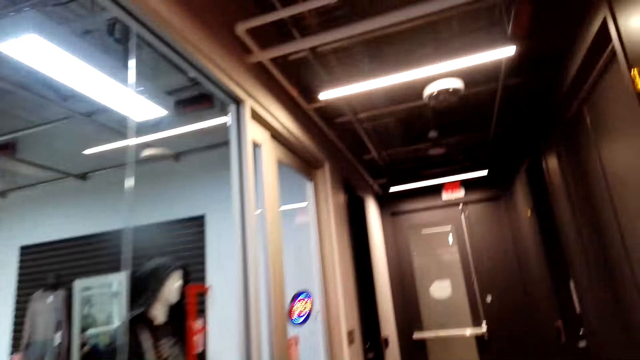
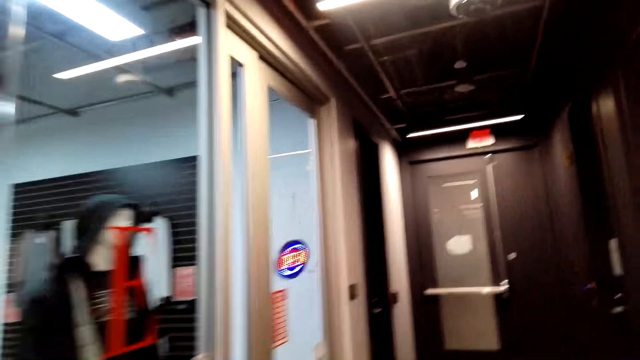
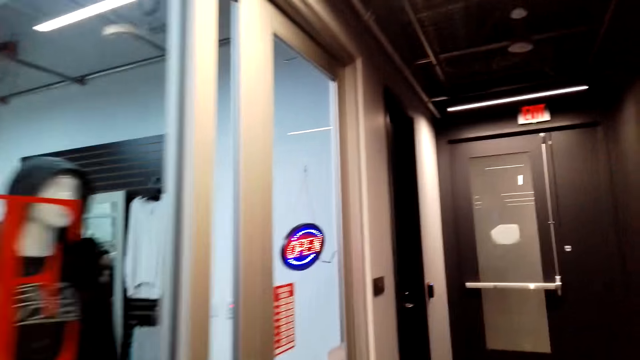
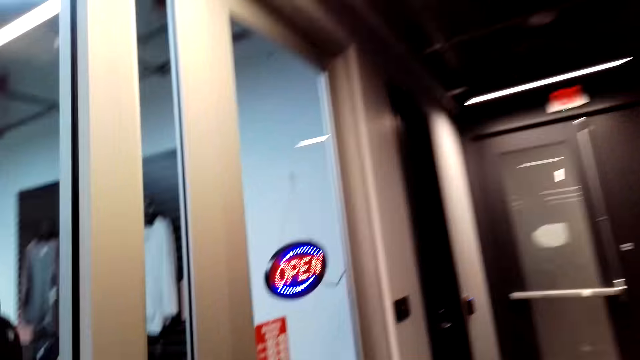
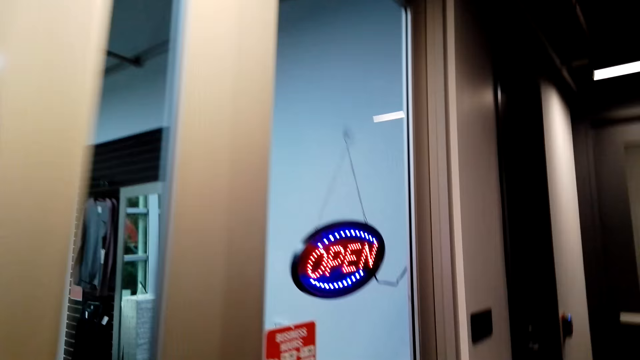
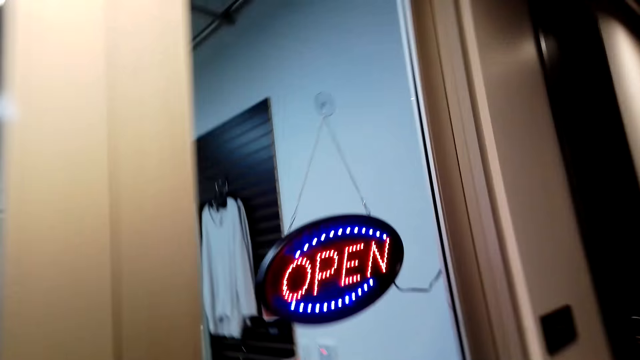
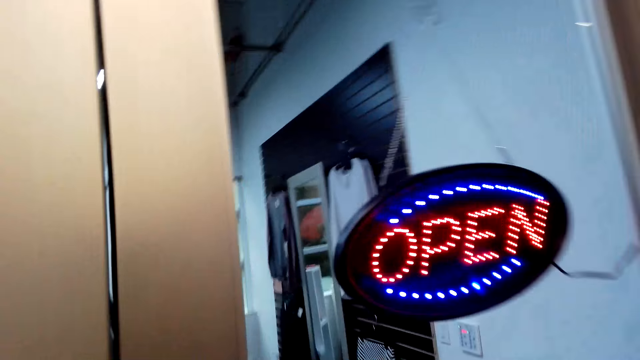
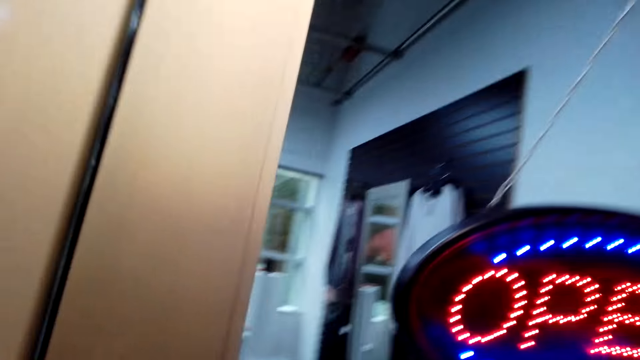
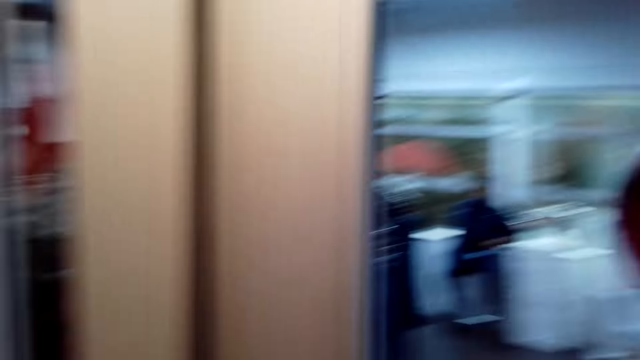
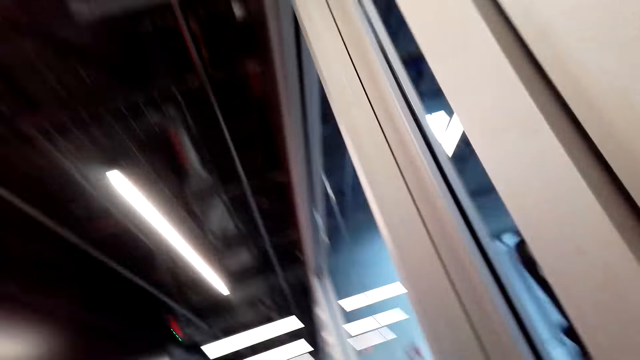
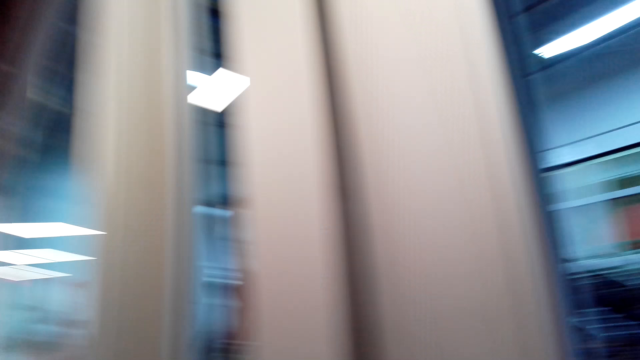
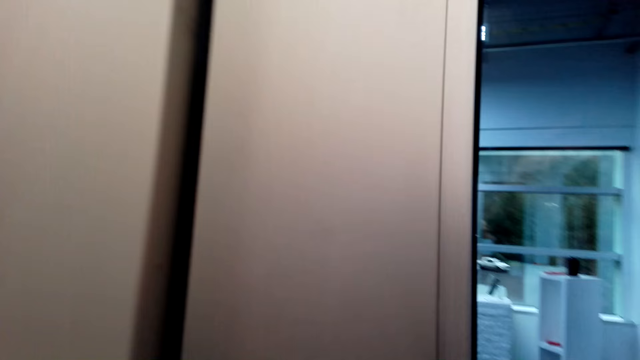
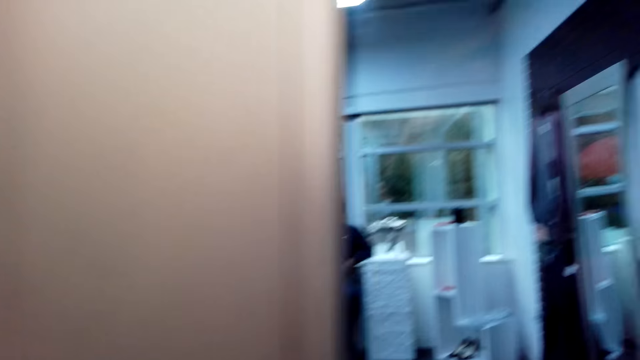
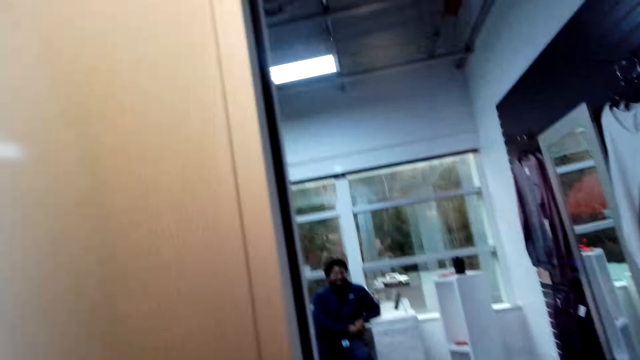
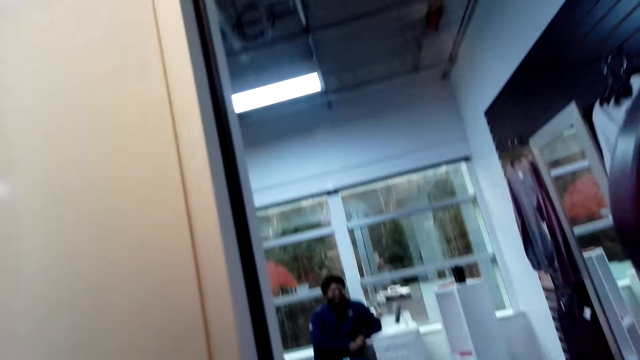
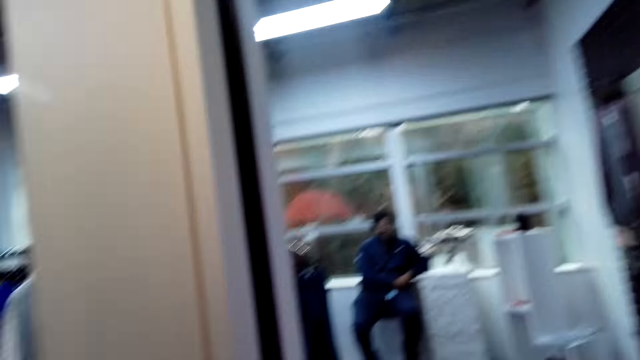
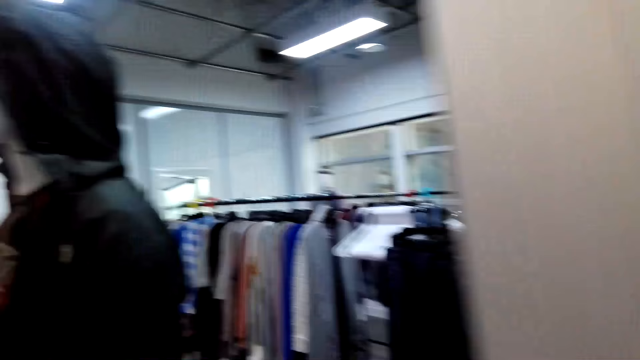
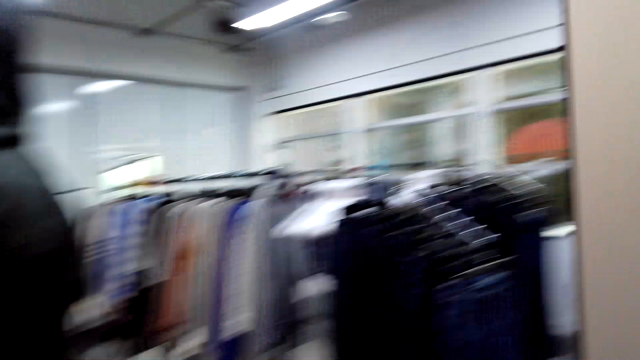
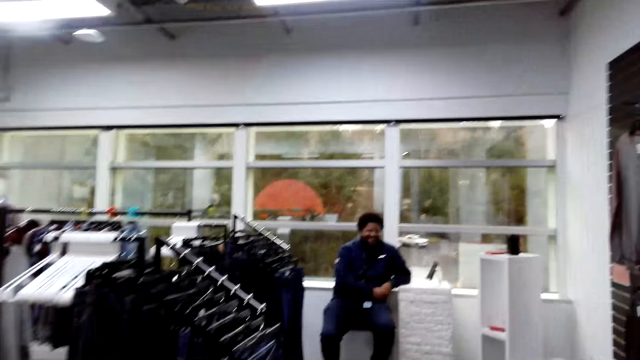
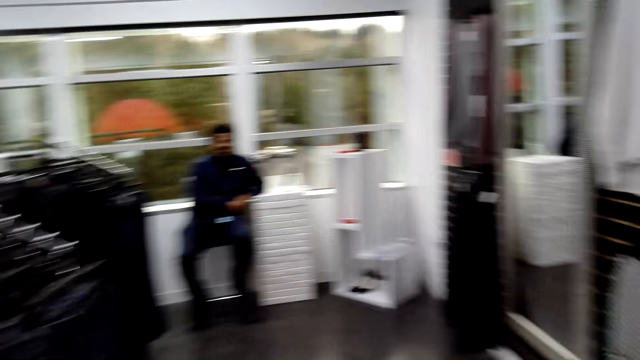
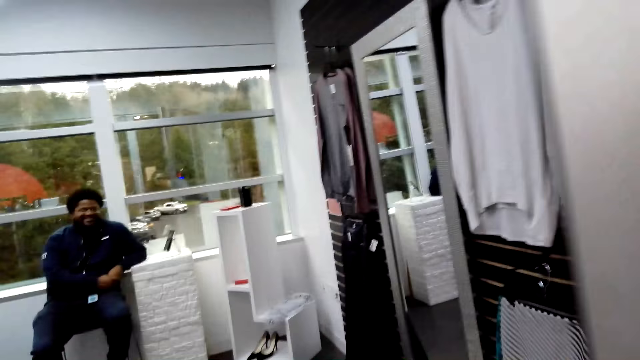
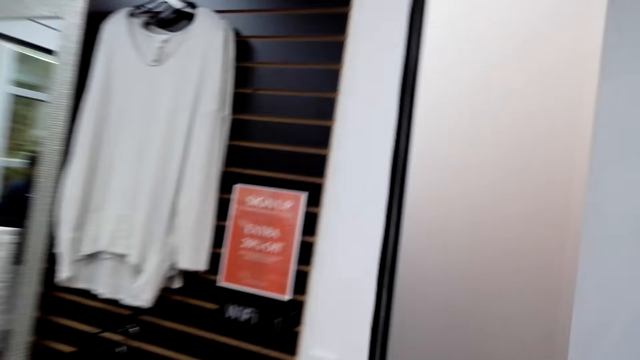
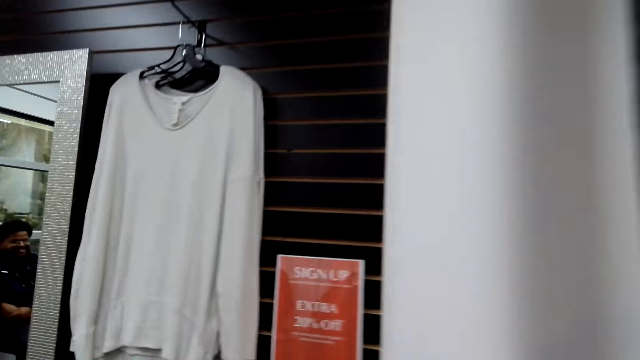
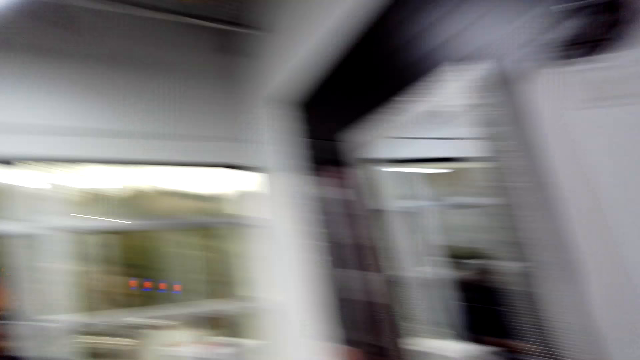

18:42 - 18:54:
The camera wearer clears their throat. They speak. They walk in the cloth store.

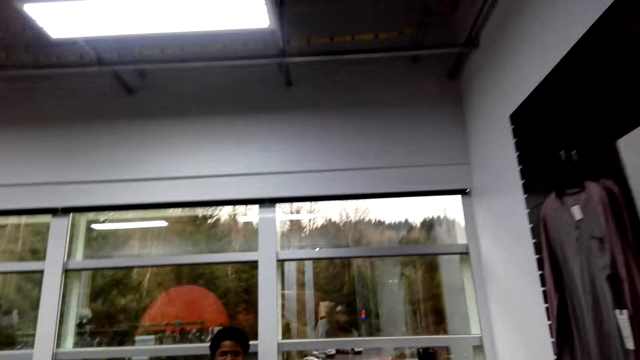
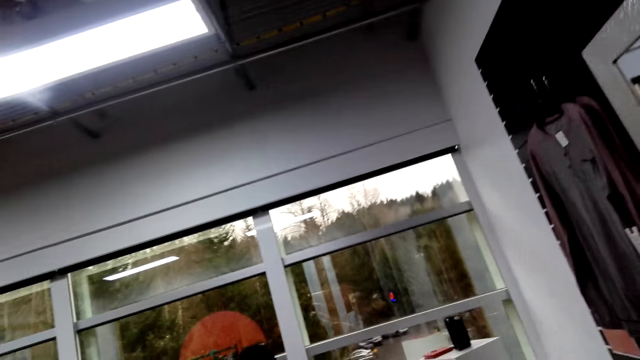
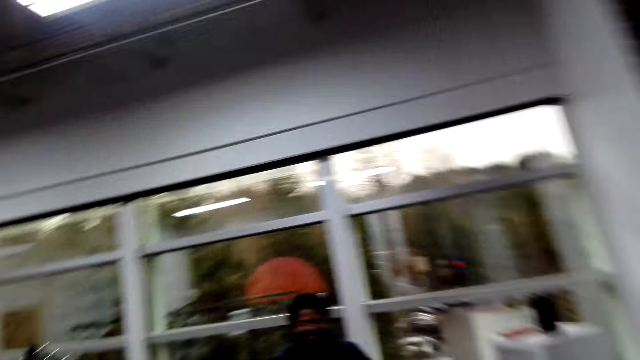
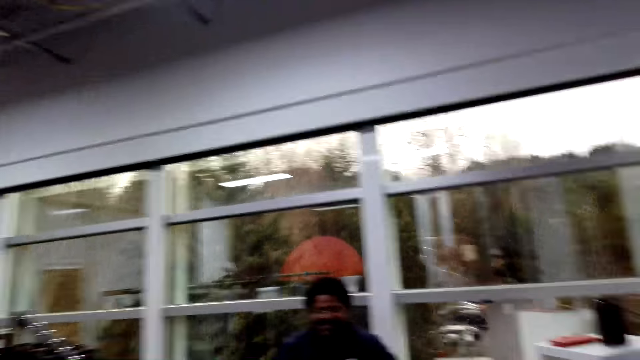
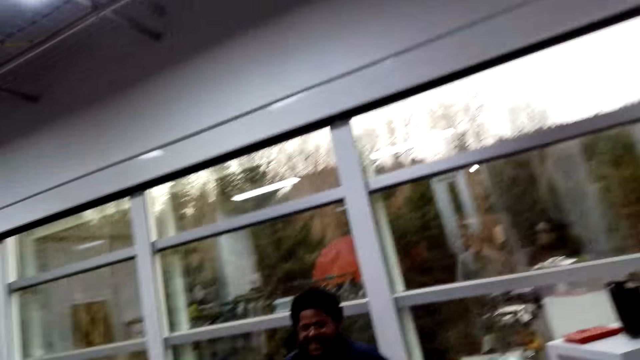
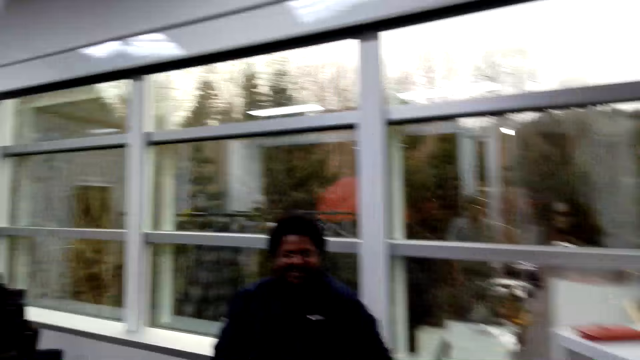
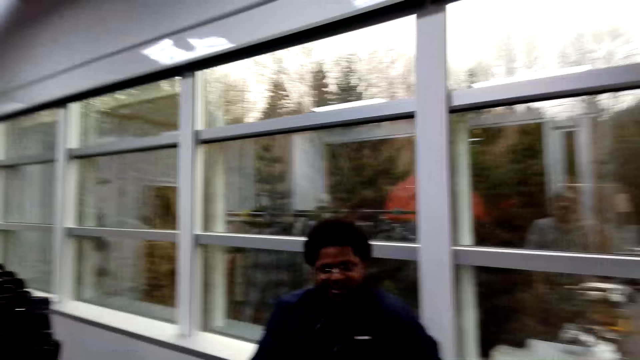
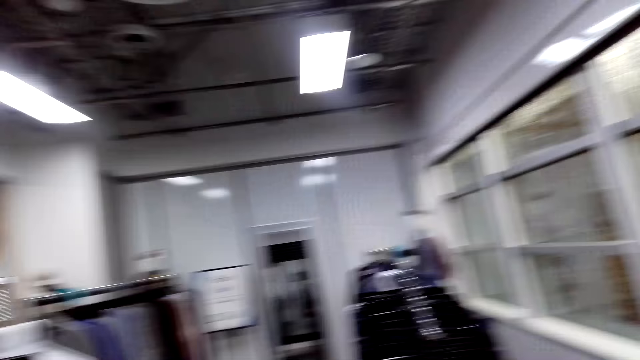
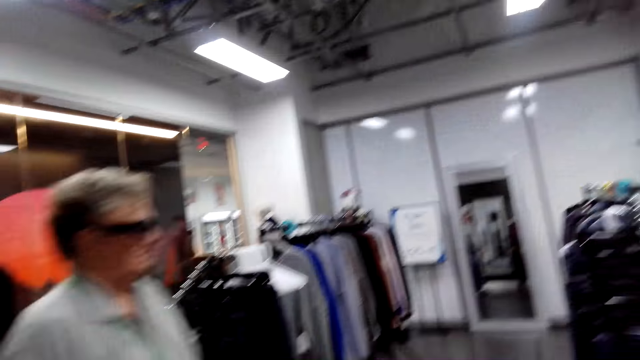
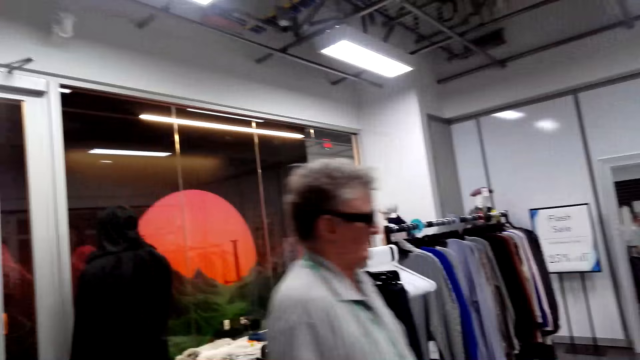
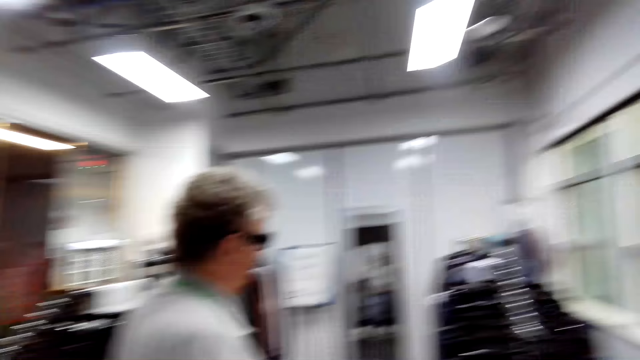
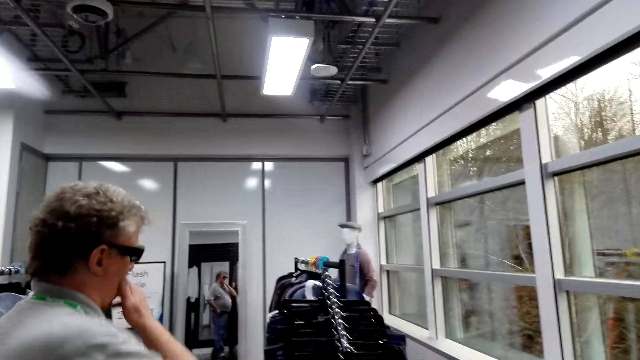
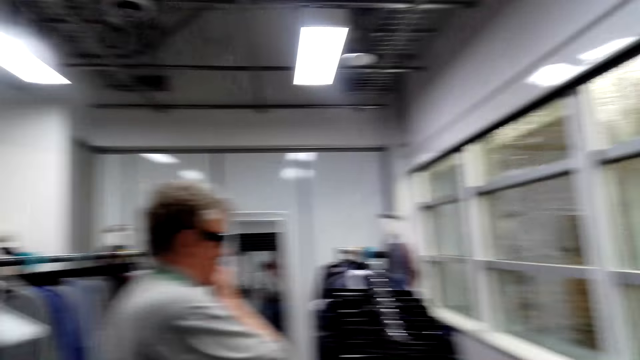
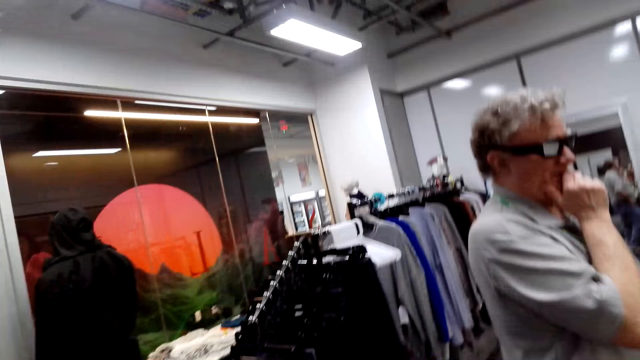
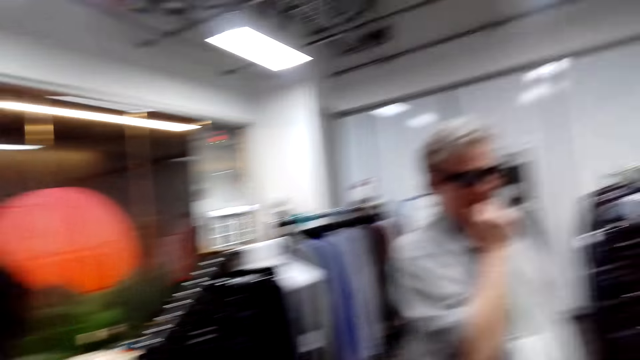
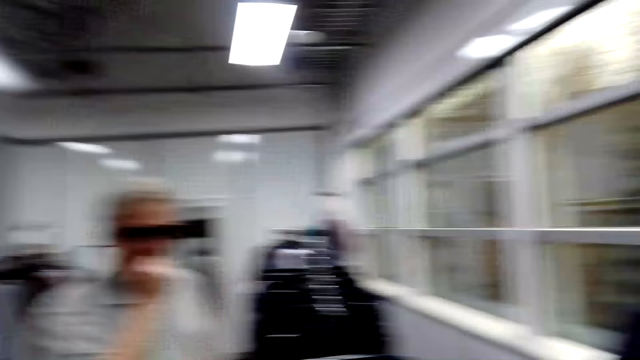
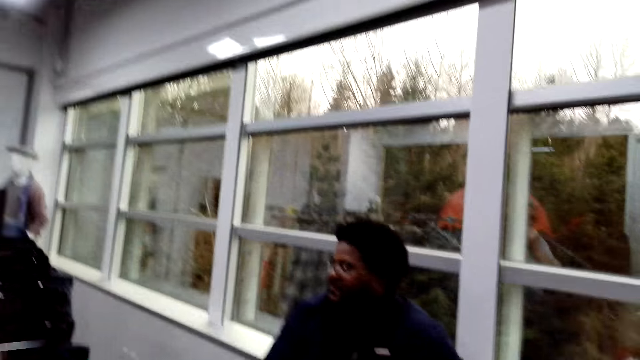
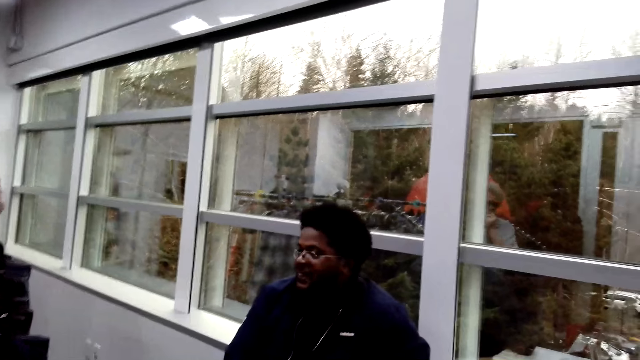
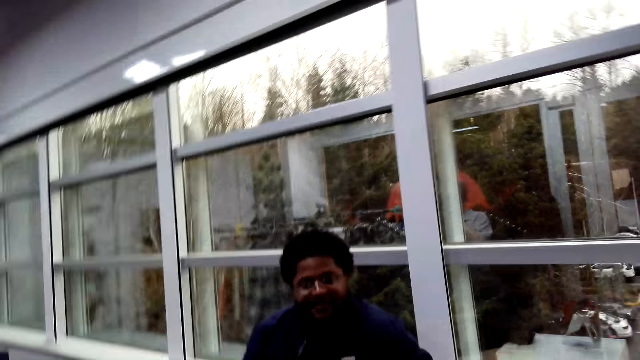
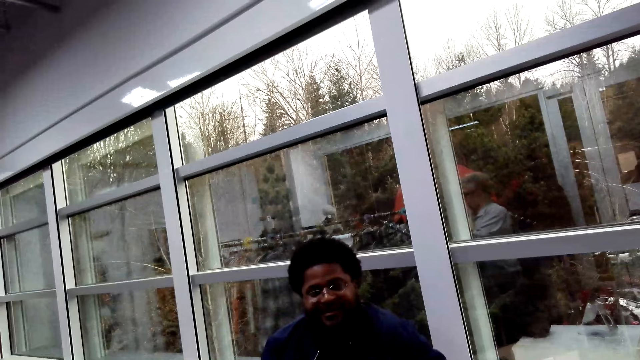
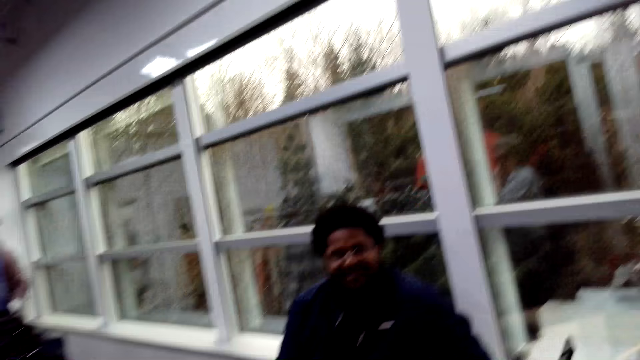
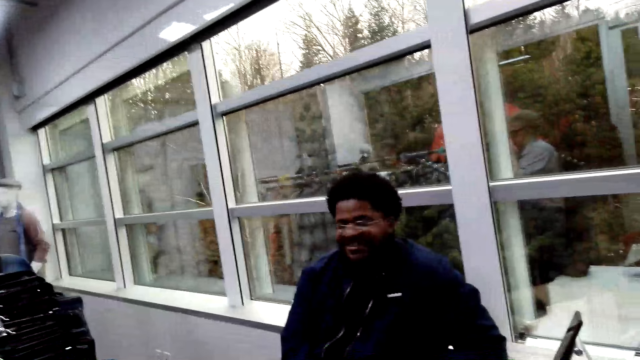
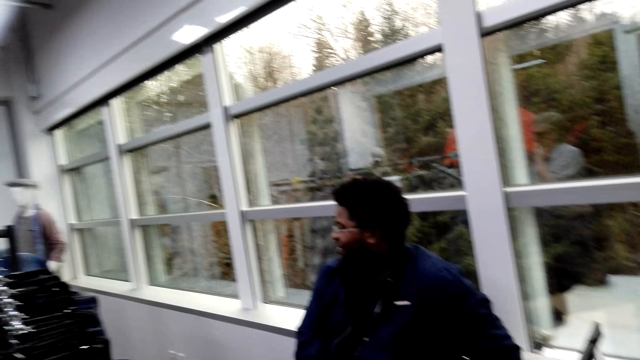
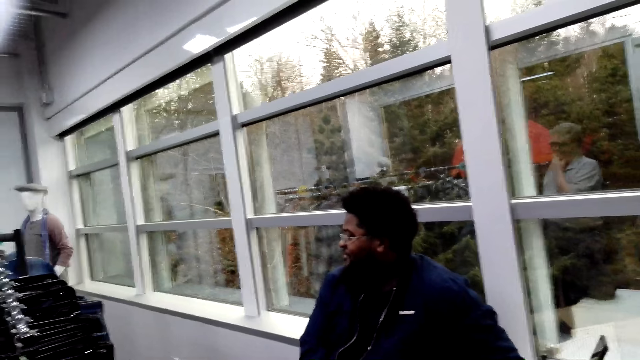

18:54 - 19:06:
The camera wearer converses with a man.
